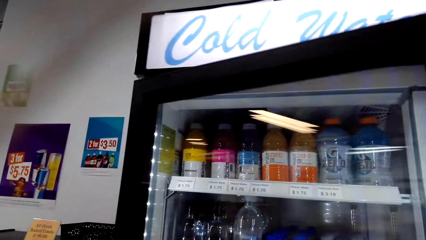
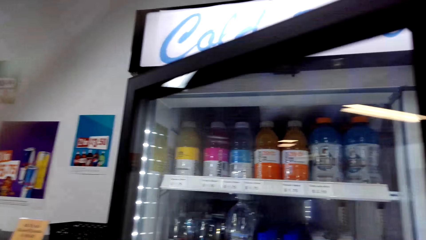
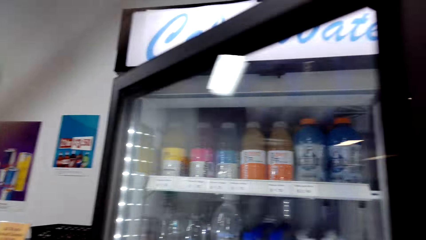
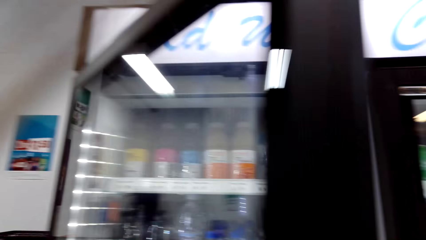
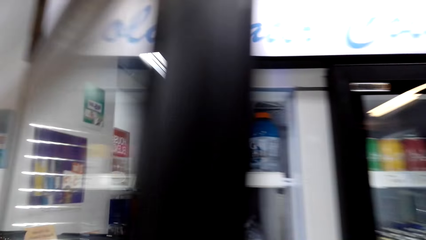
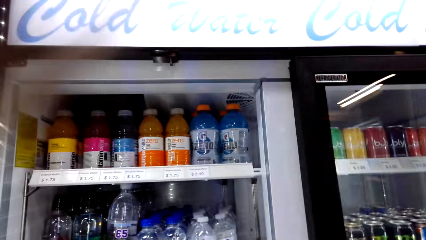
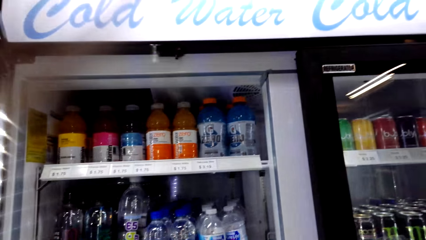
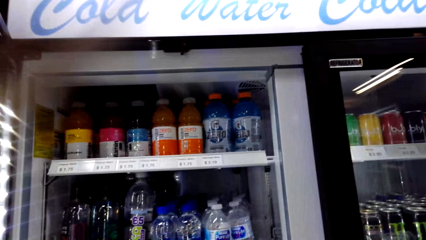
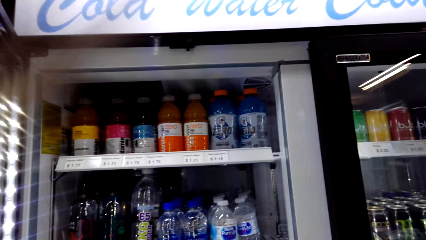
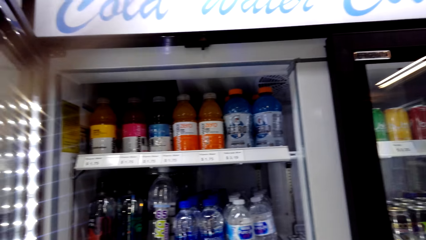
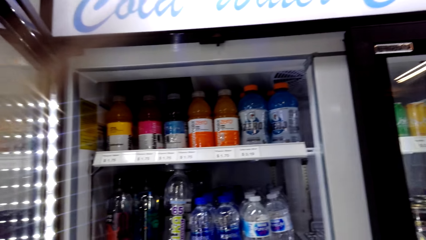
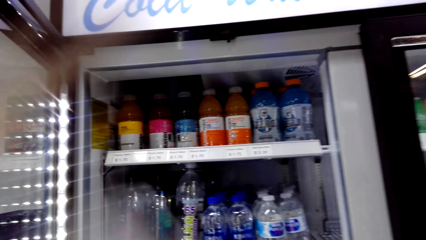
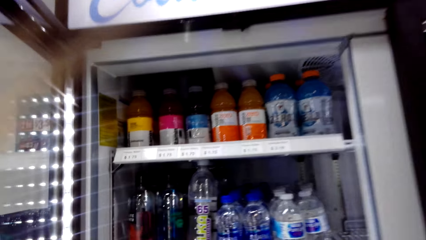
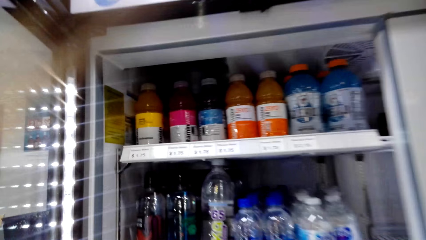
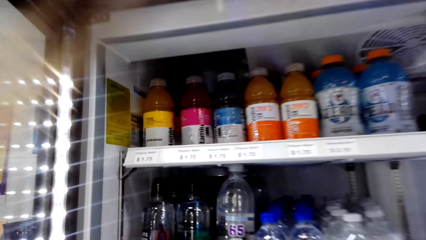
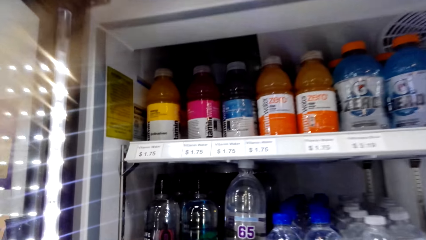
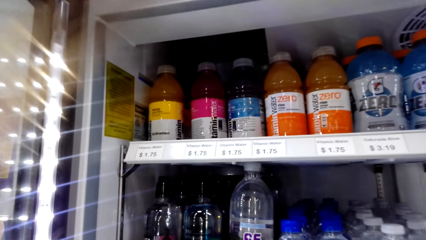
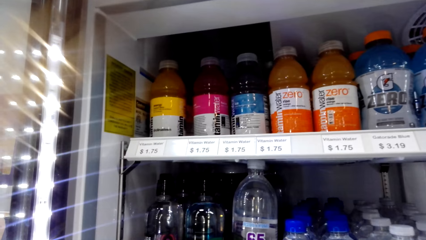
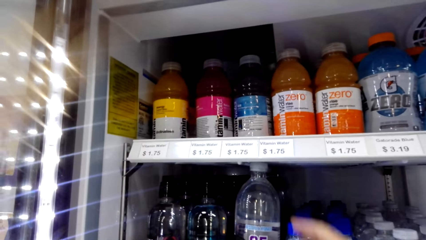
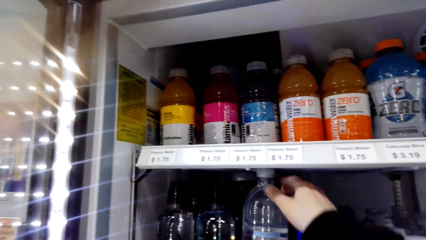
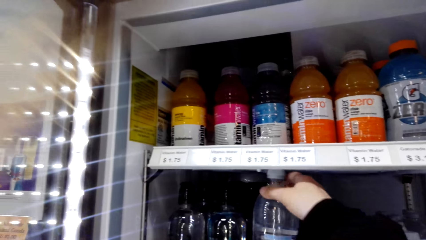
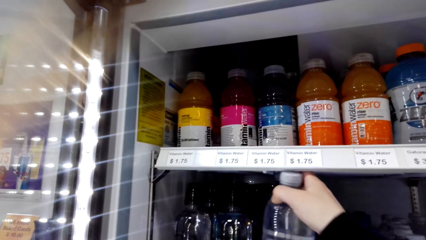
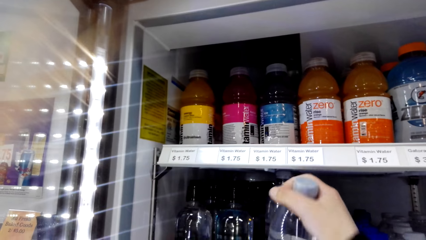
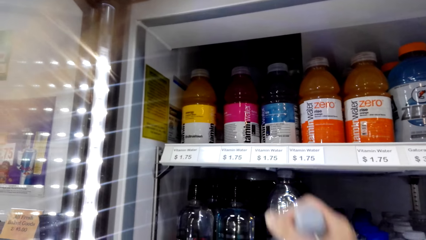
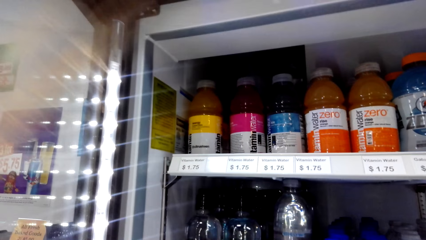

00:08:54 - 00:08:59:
The camera wearer opens the fridge. They pick up a drink from the fridge.

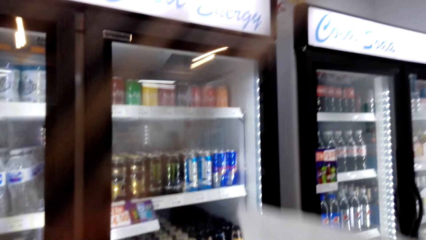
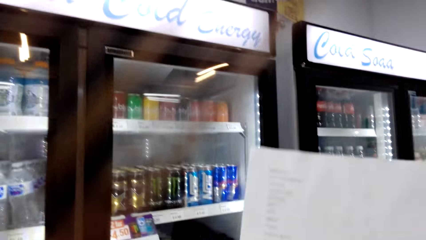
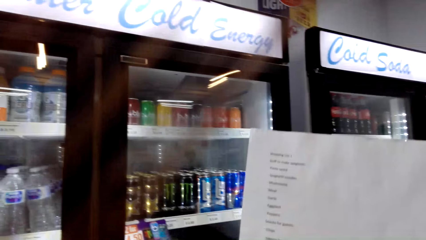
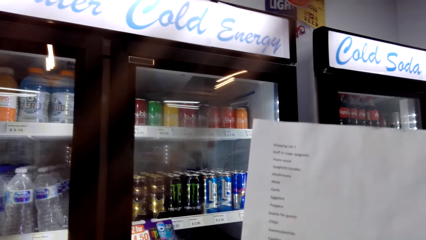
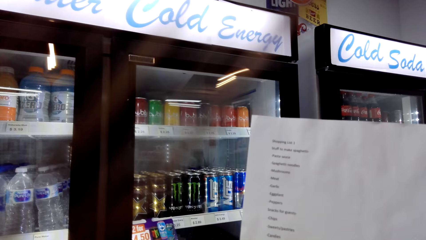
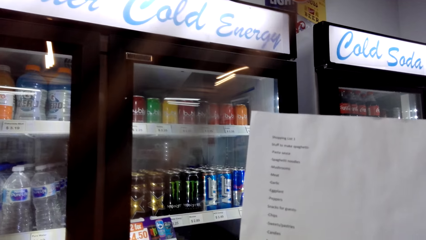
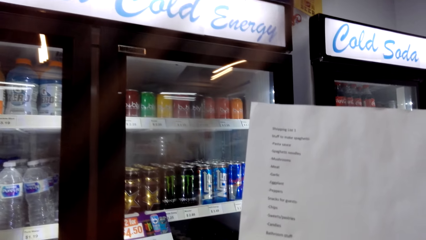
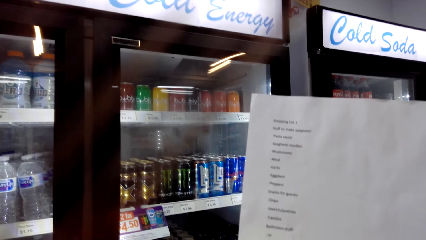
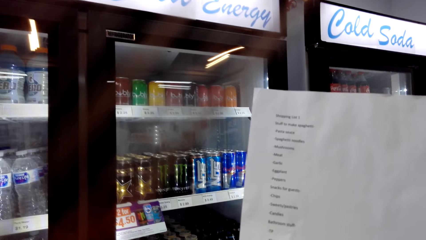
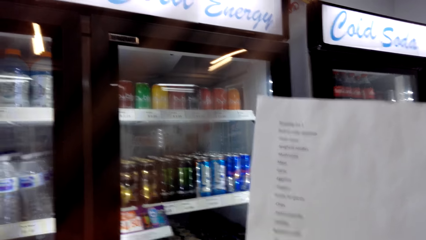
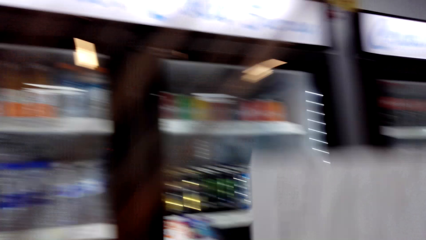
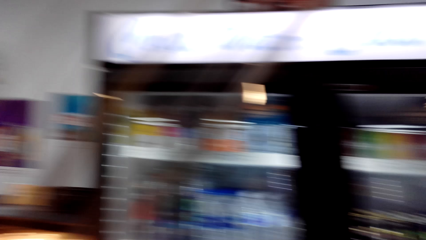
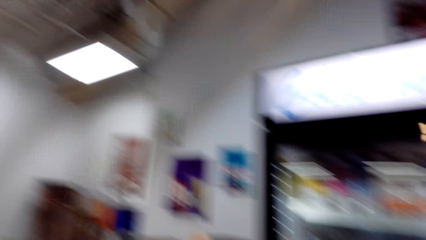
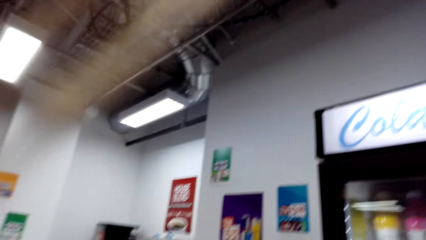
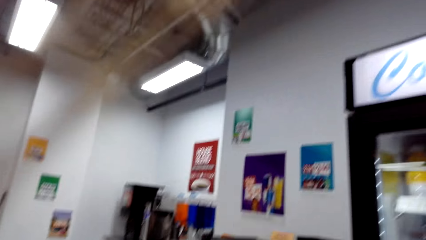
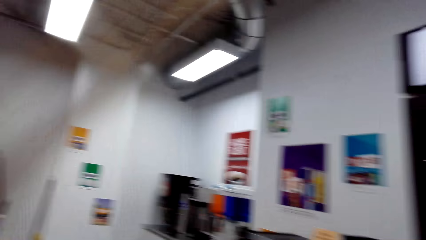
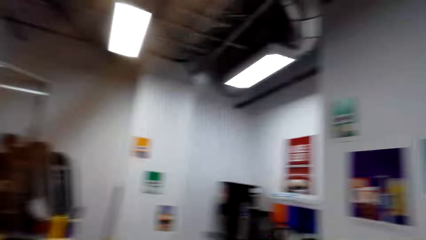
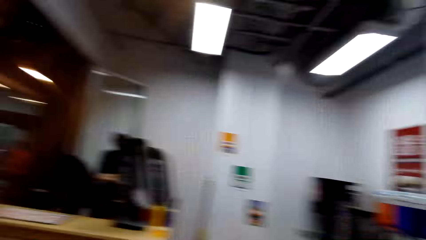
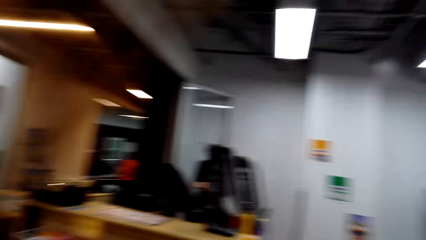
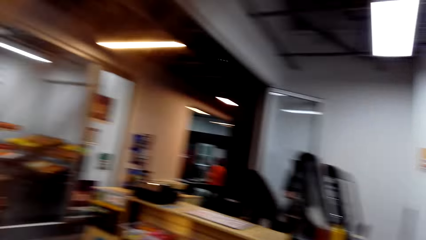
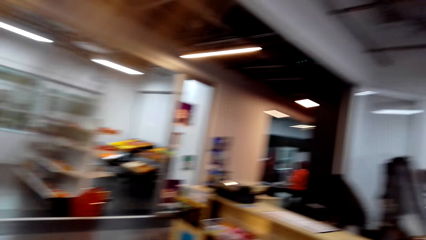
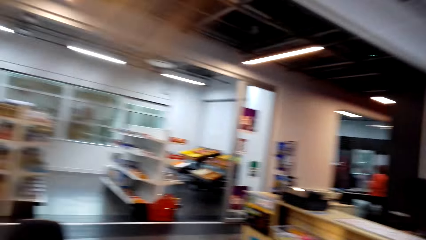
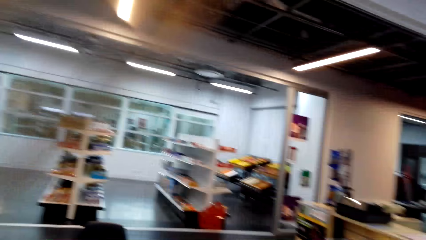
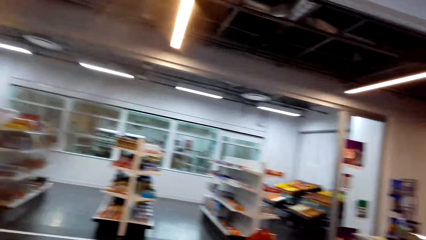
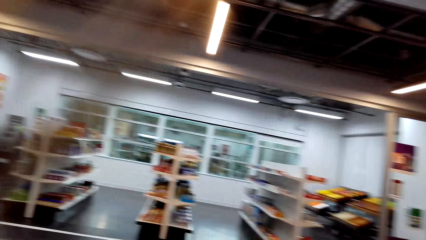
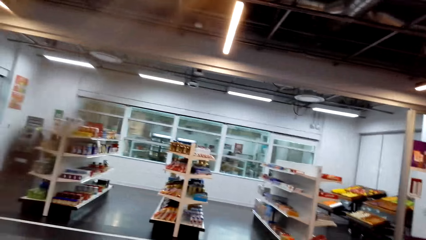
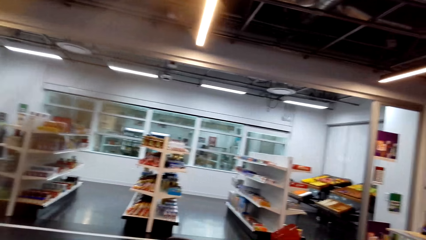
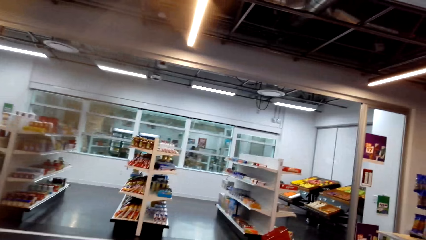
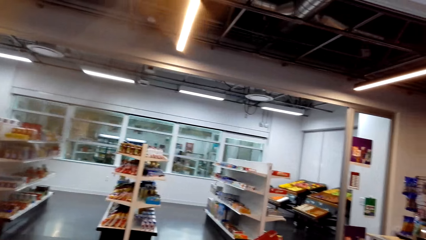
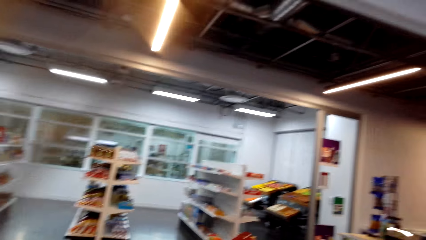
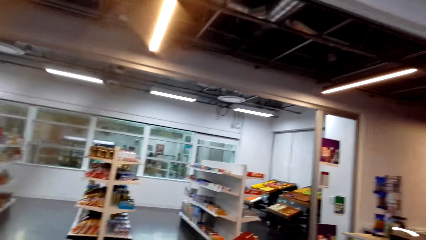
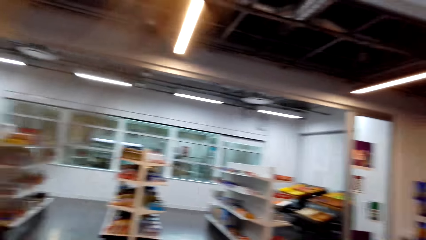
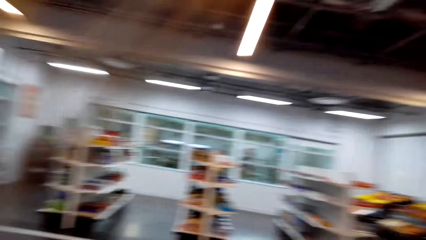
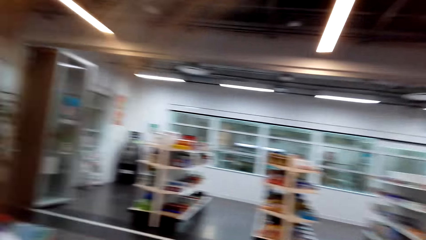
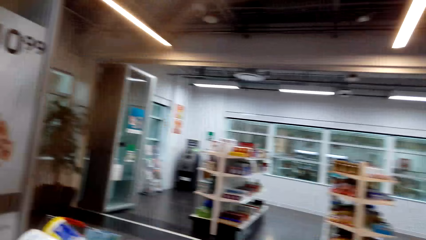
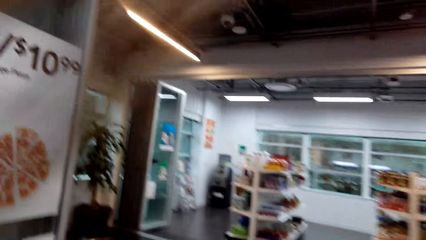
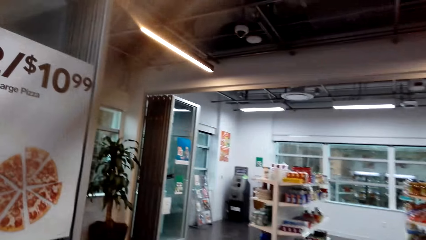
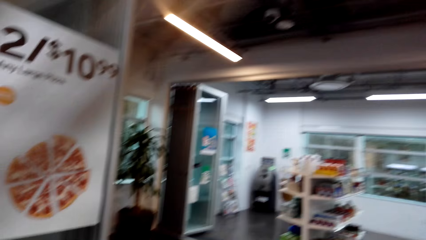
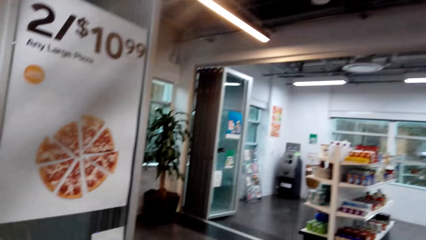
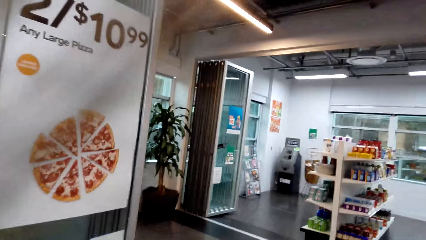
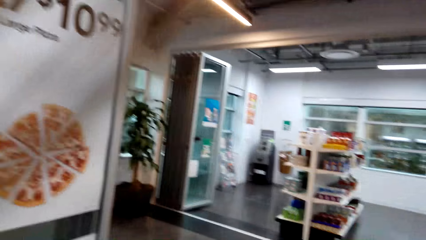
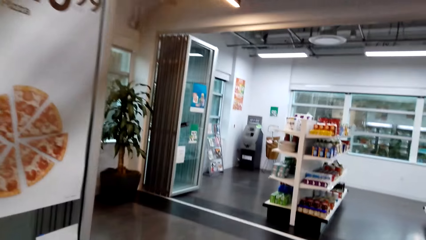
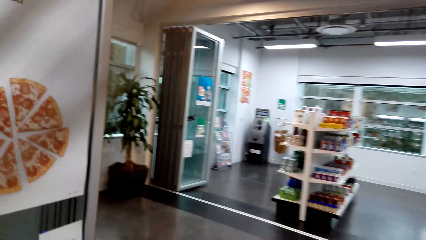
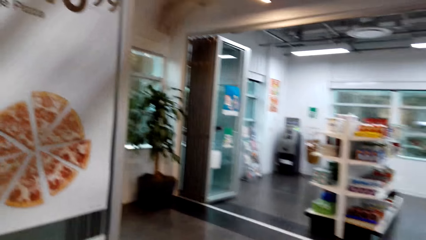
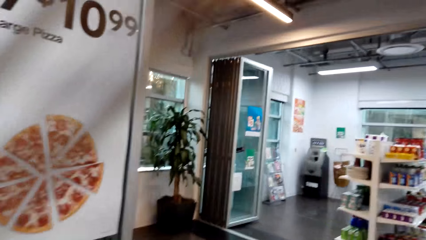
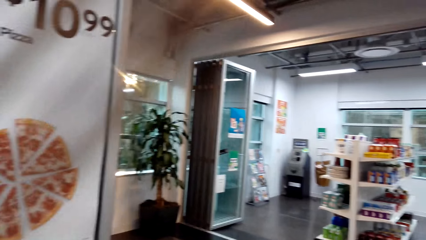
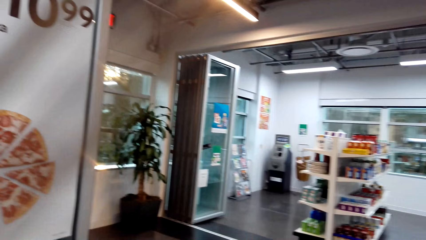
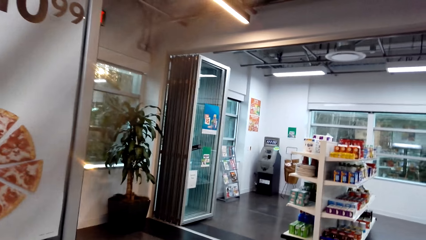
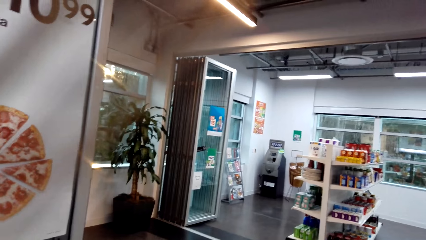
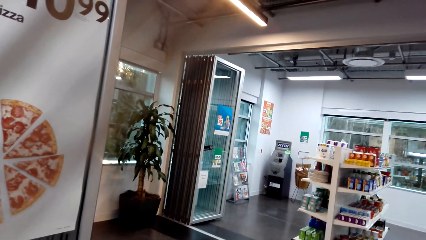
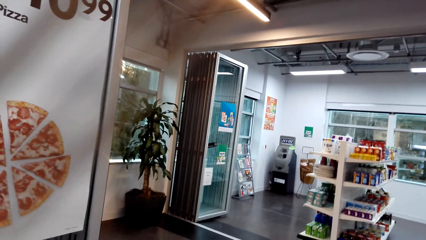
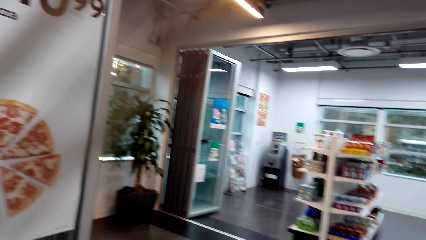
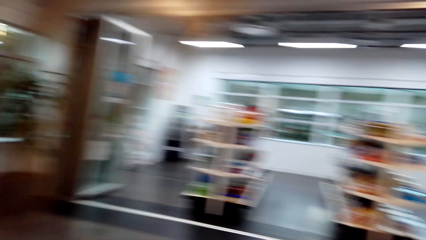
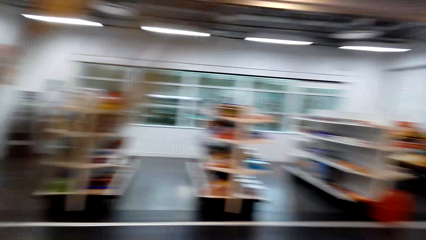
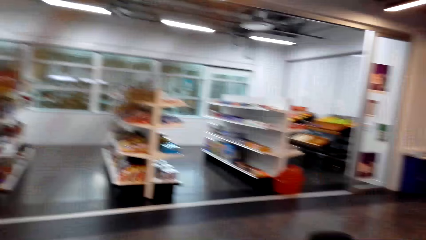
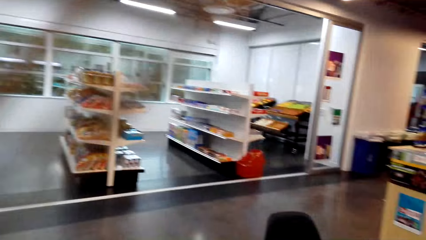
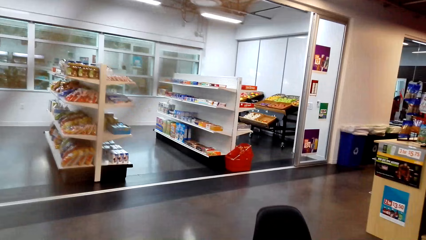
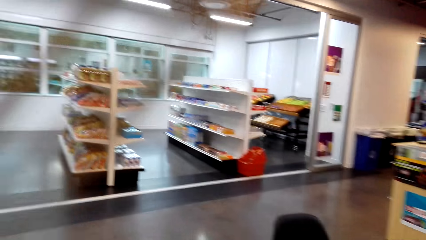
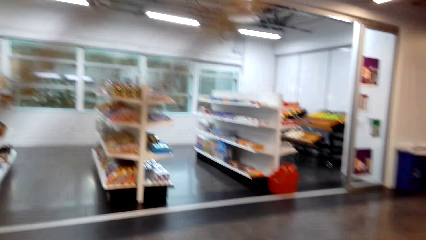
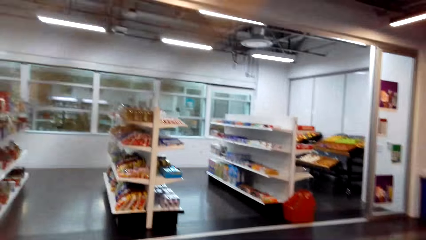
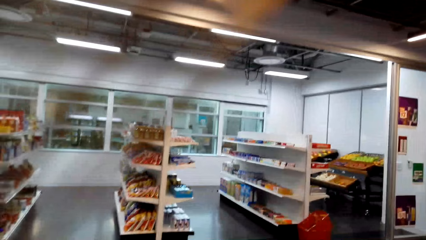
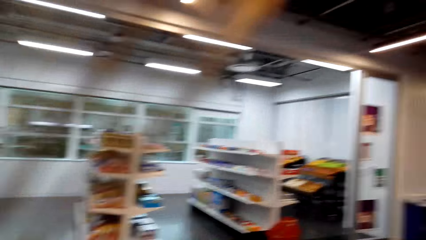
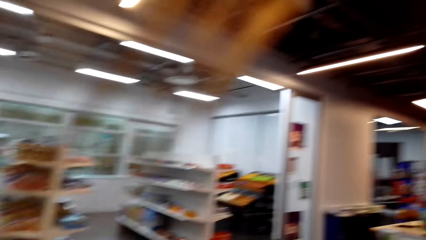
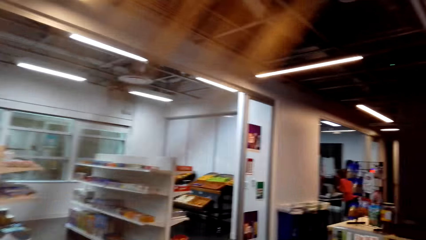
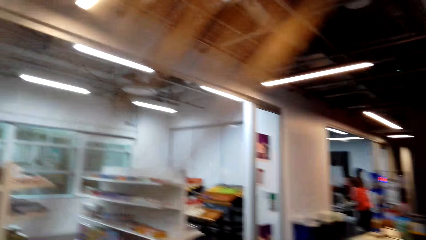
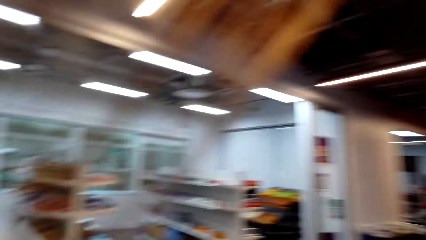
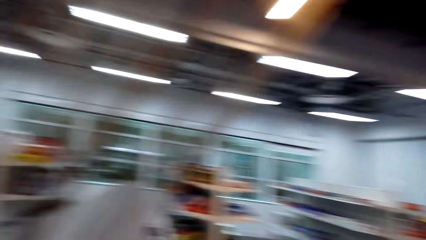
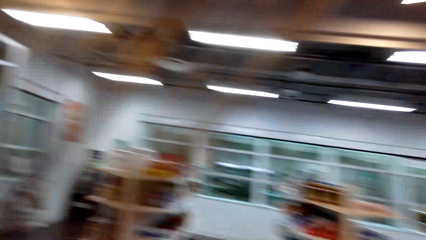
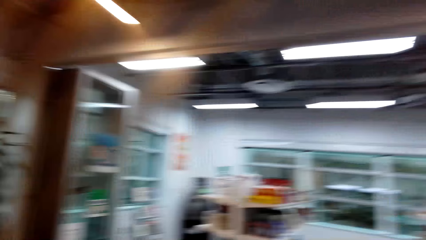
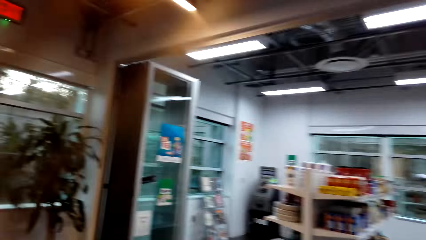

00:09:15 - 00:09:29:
The camera wearer holds a shopping list in her hand. She reads the shopping list. She looks around the supermarket. She walks around the supermarket. She drops a bottle in a shopping basket.
